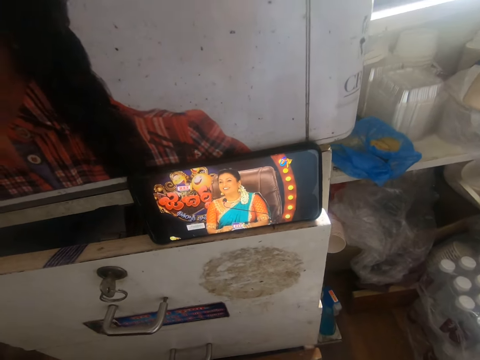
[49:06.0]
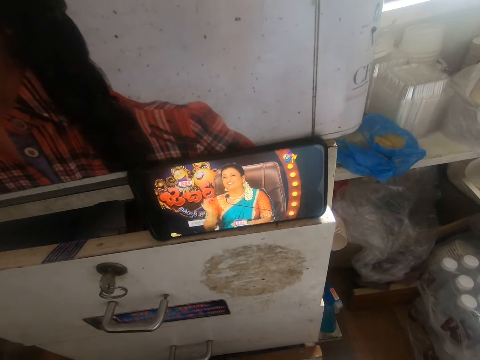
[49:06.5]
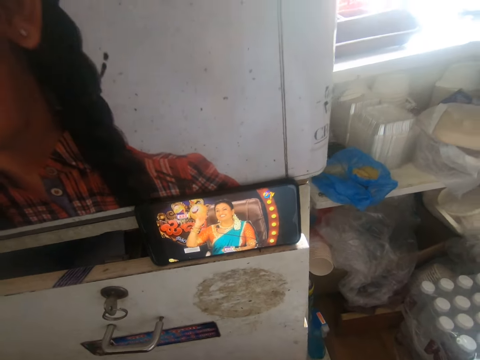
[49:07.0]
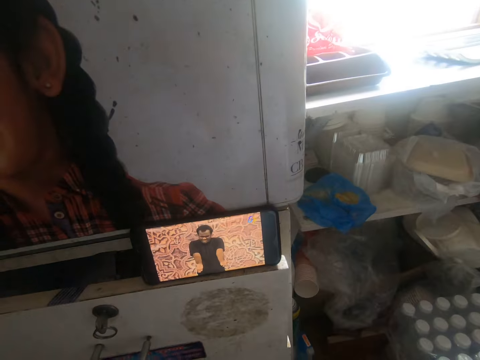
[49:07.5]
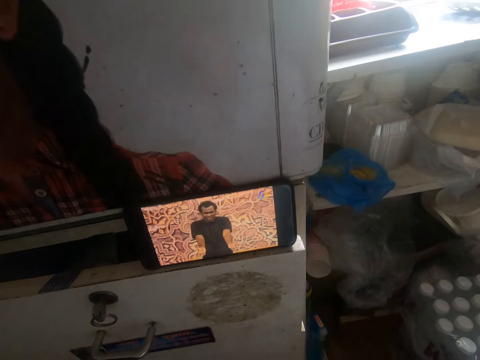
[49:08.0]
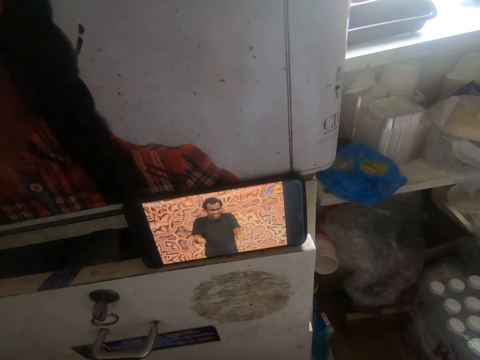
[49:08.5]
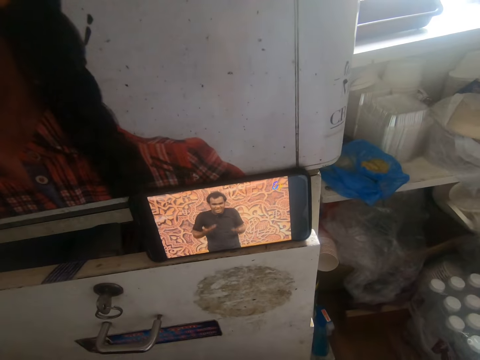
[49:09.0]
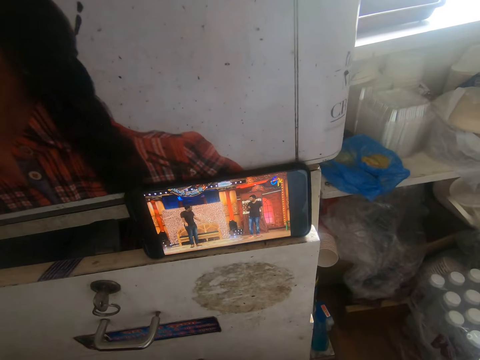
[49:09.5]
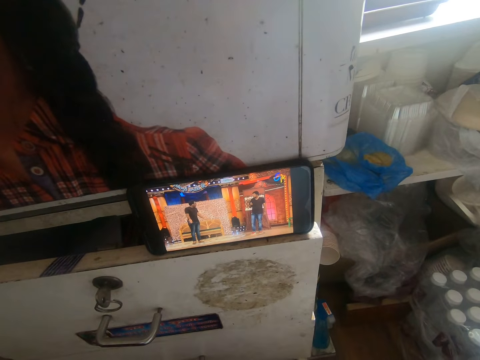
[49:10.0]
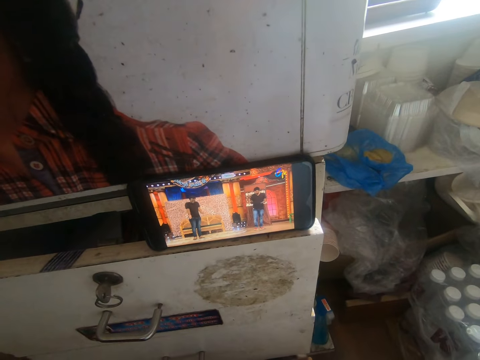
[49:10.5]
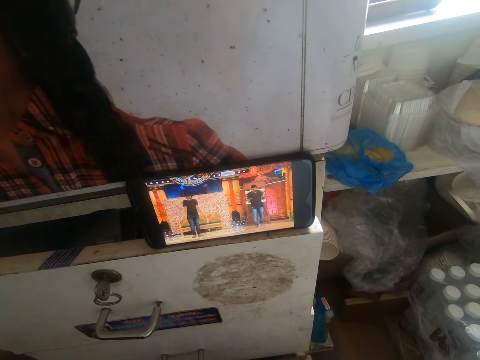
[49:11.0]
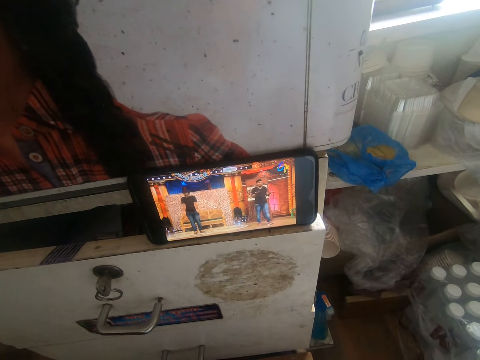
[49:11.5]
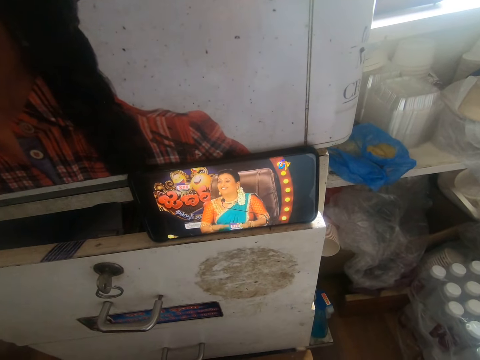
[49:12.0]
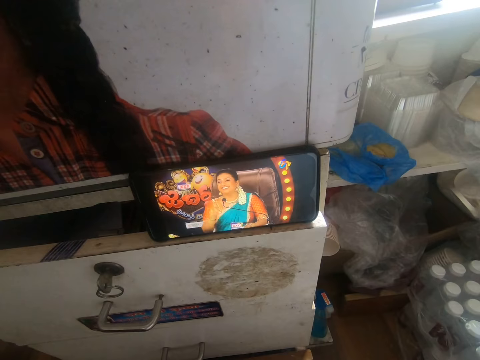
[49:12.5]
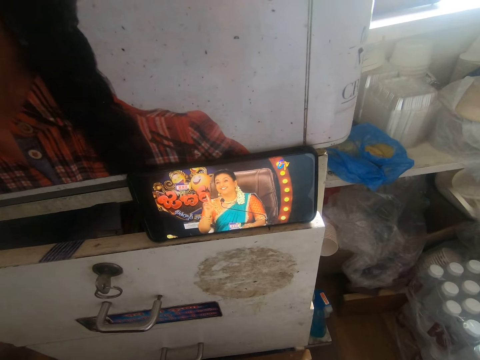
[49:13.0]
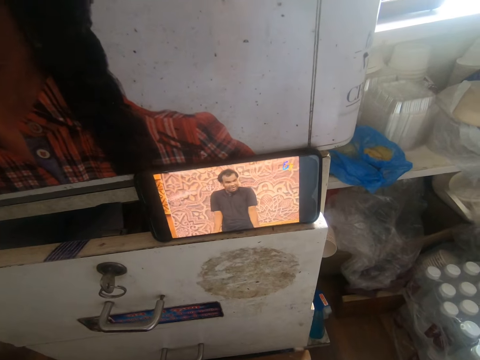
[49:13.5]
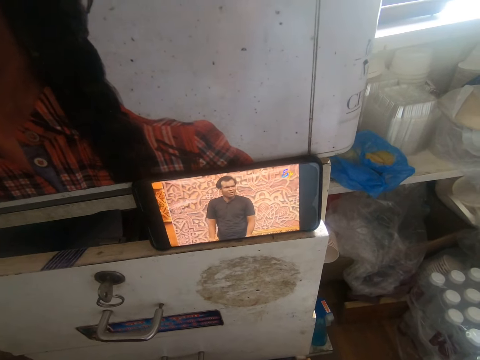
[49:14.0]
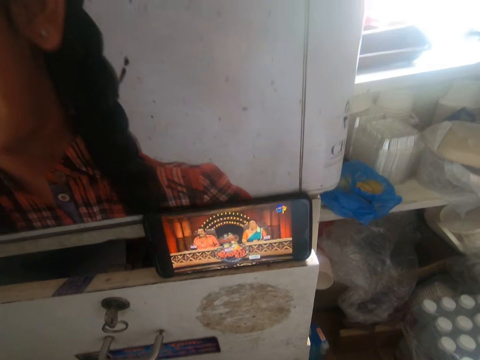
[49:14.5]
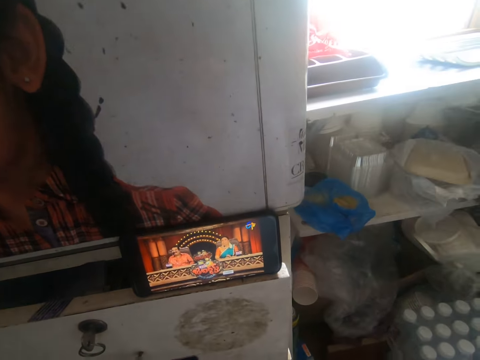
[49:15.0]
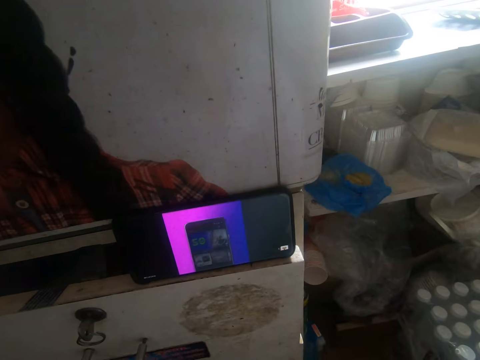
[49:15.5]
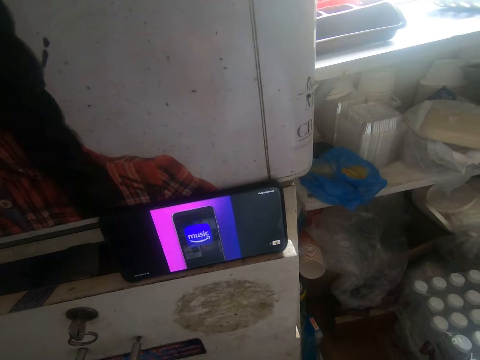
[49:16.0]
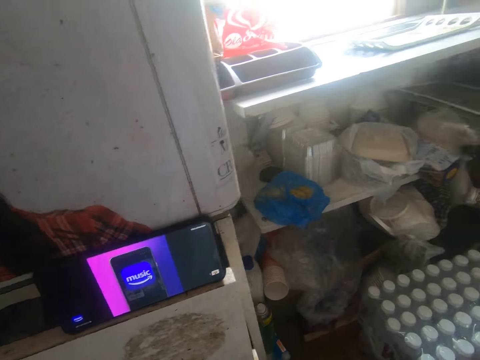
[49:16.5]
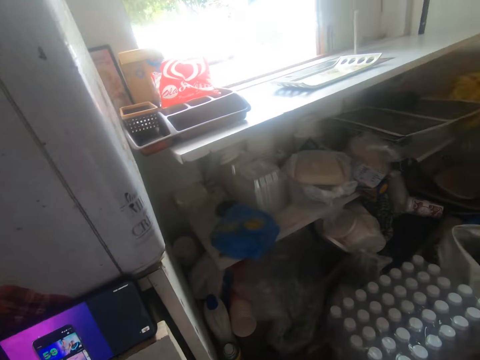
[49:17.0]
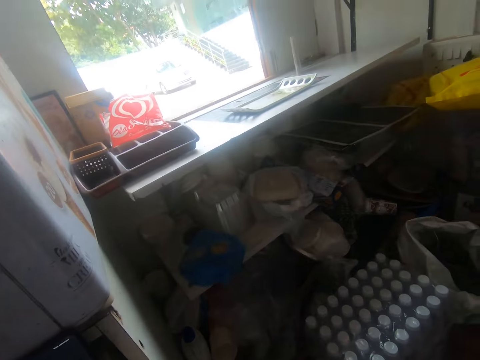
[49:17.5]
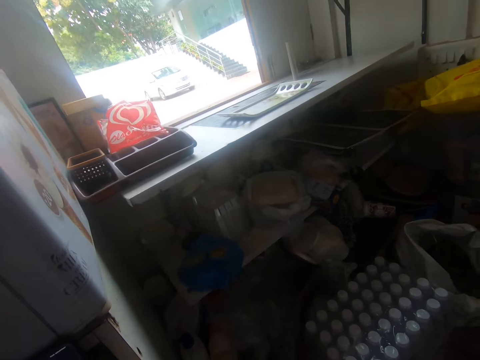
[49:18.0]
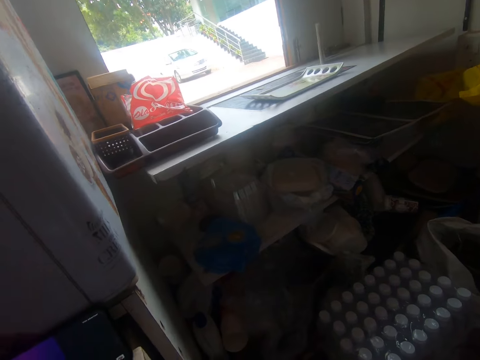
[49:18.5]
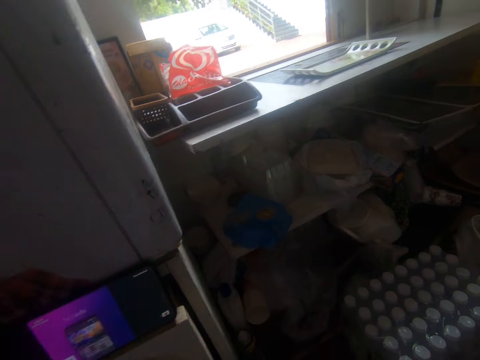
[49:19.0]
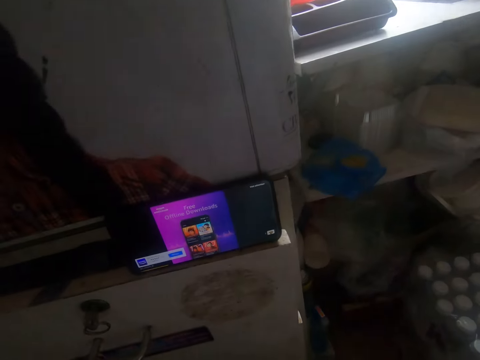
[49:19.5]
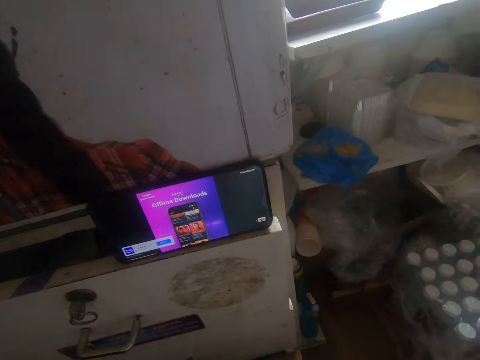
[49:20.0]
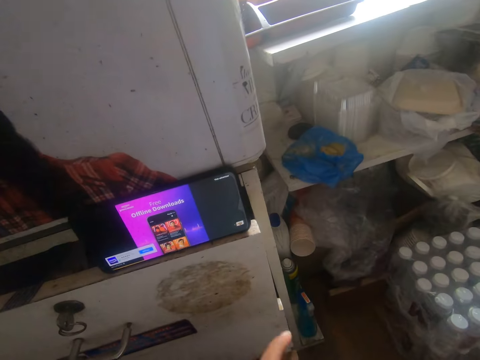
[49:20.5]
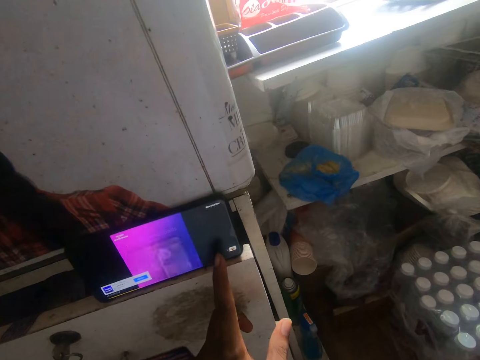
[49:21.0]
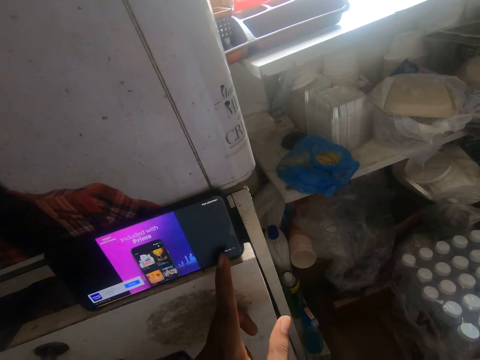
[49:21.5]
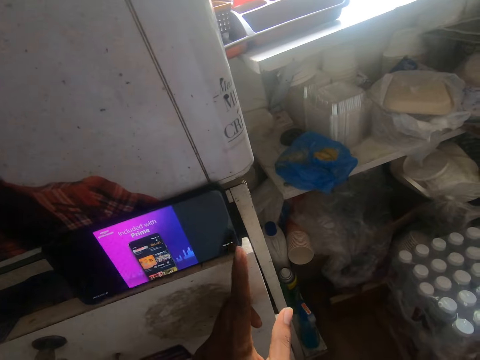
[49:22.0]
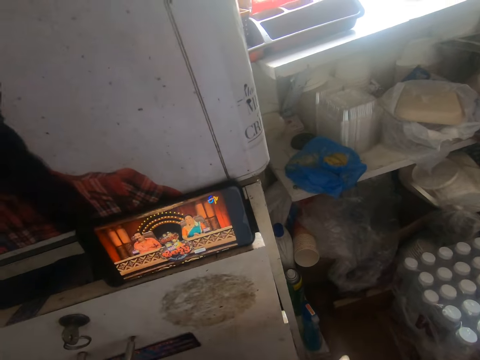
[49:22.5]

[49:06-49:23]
The camera wearer looks aside. He looks at the phone. He operates the phone with his left hand.

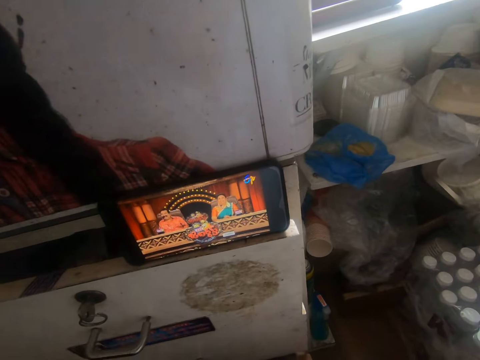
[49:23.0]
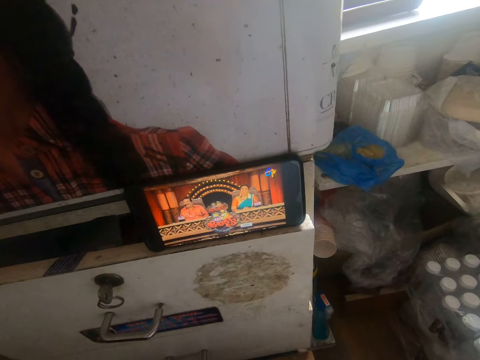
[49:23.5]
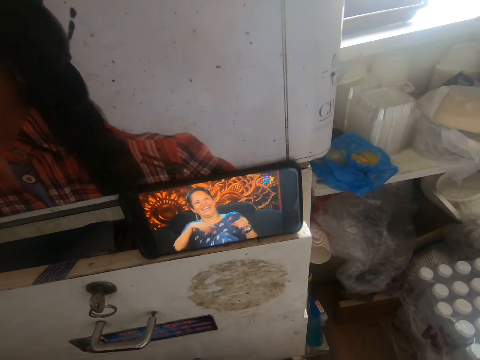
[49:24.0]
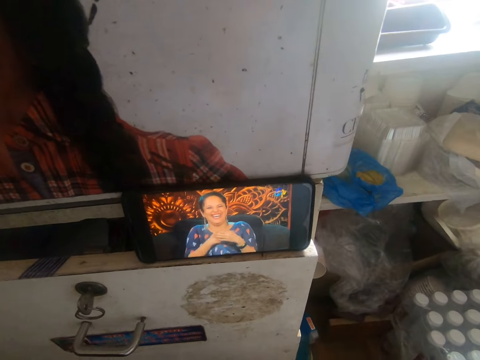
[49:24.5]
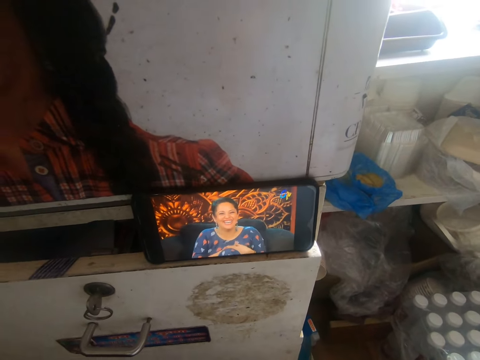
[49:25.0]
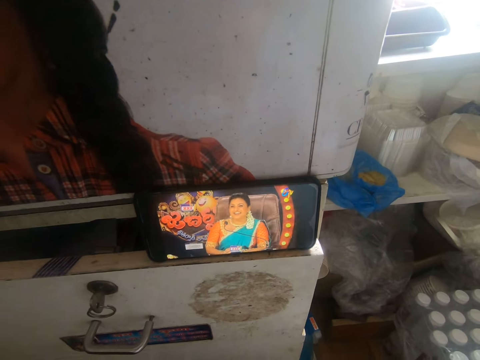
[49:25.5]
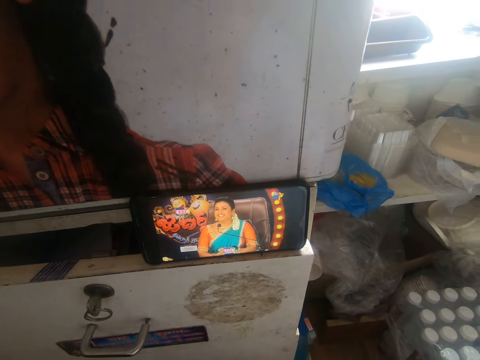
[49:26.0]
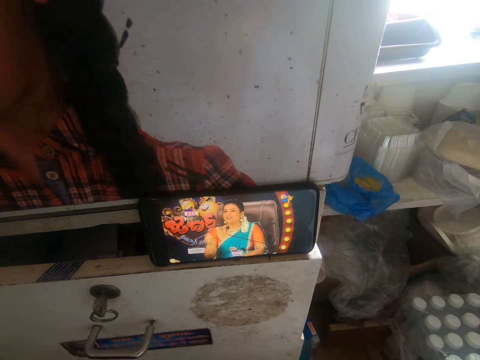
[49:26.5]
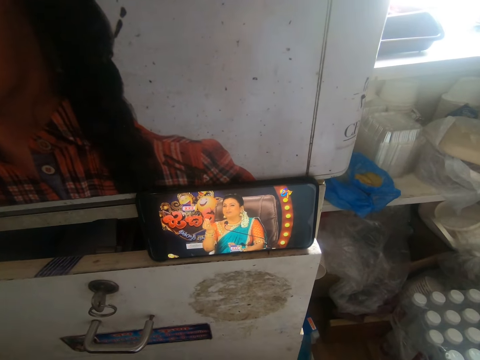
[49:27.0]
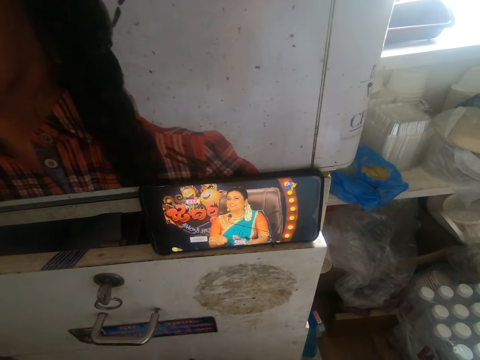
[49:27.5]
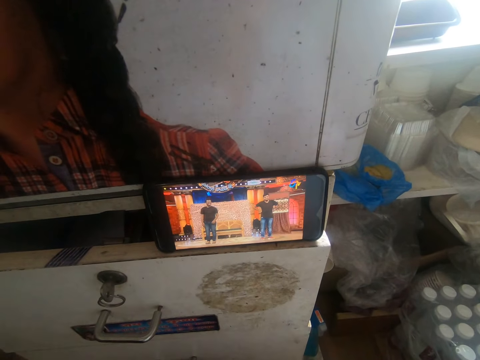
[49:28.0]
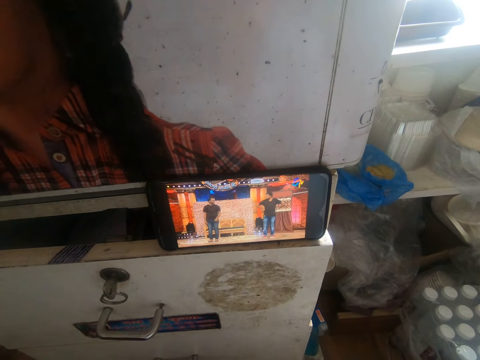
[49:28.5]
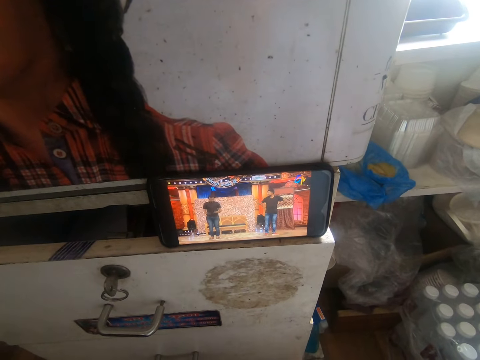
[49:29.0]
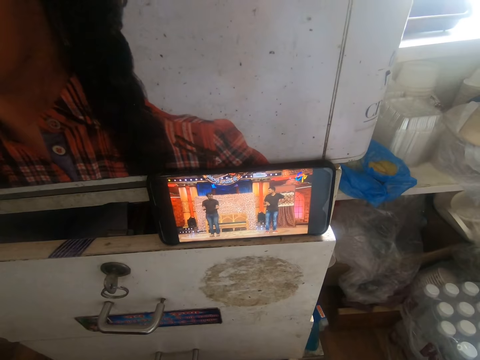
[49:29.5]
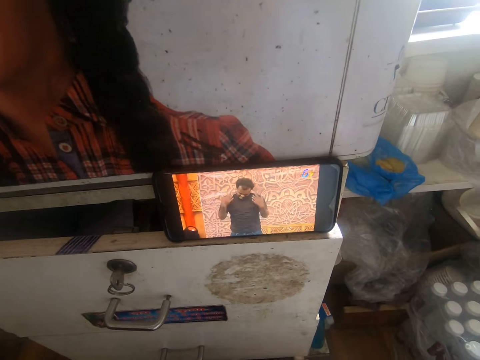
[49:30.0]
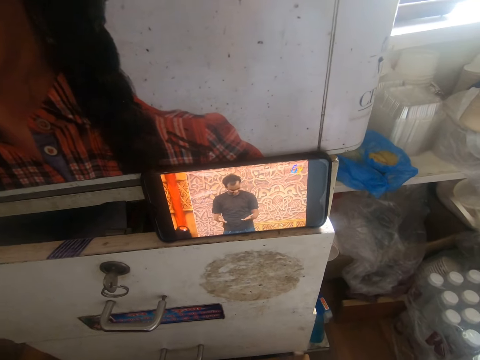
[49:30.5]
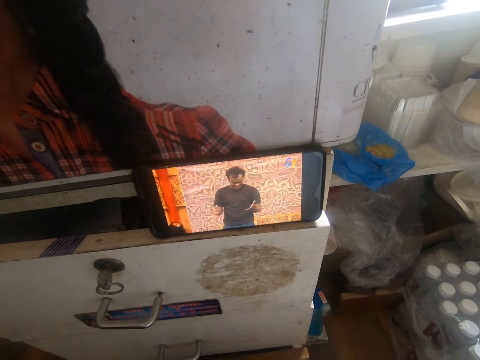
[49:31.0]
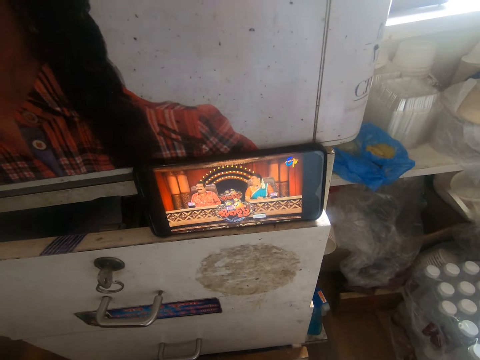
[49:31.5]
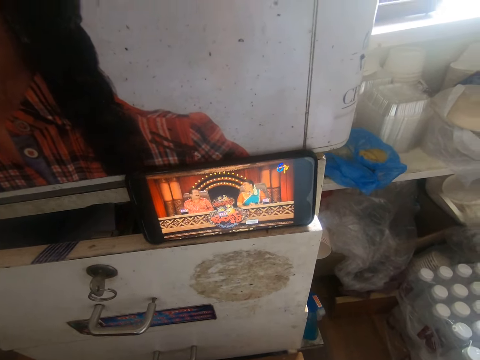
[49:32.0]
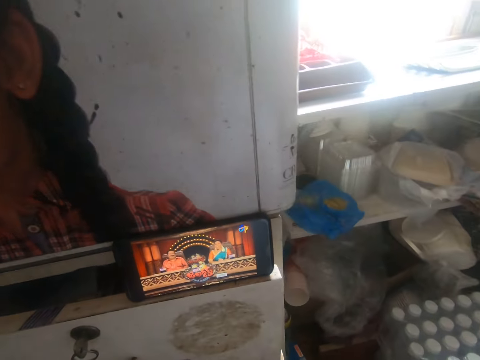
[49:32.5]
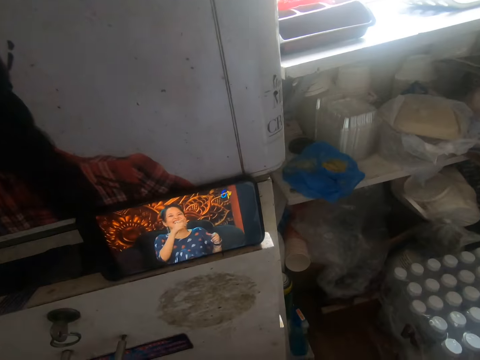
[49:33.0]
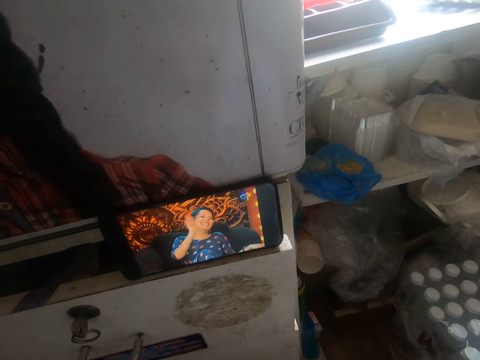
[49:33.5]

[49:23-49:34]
The camera wearer looks at the phone.
